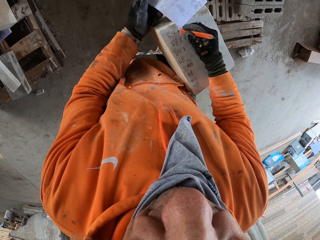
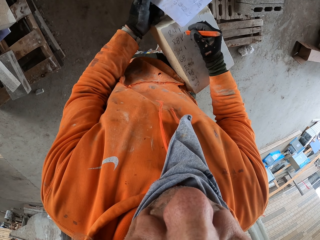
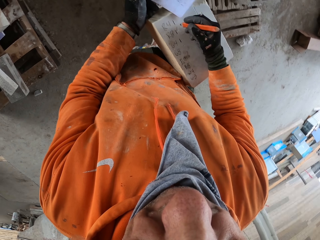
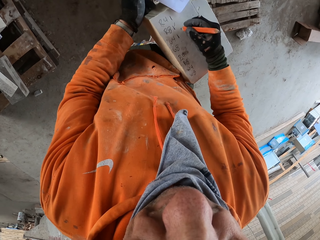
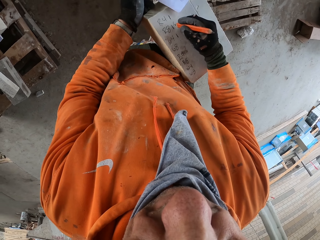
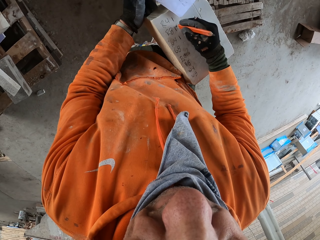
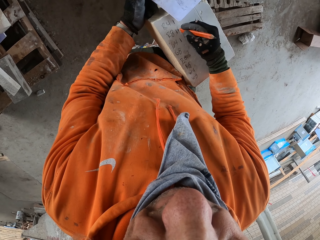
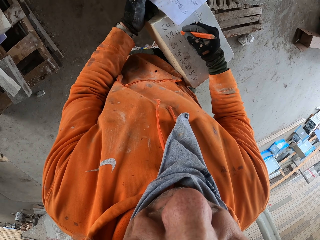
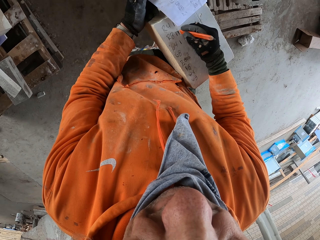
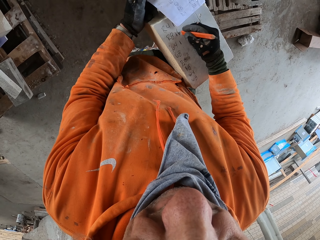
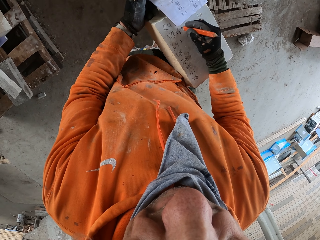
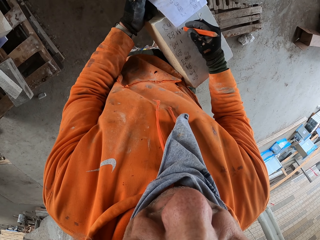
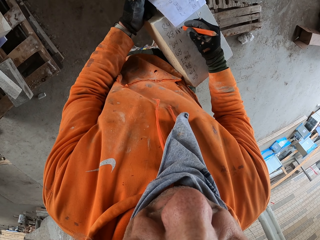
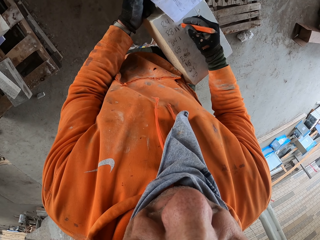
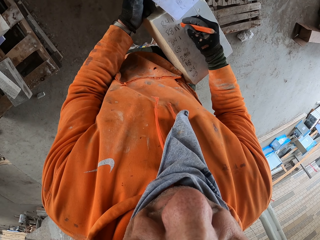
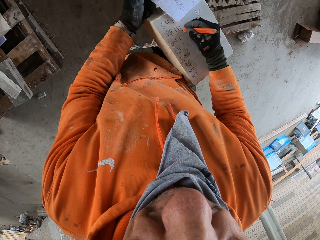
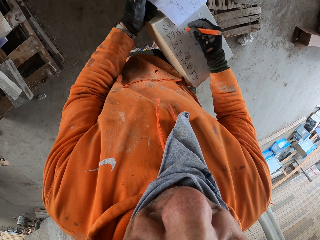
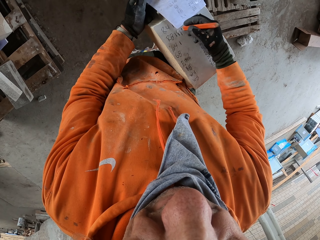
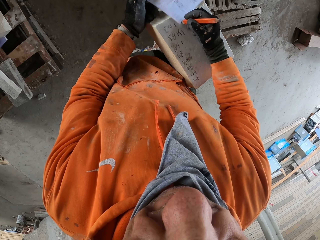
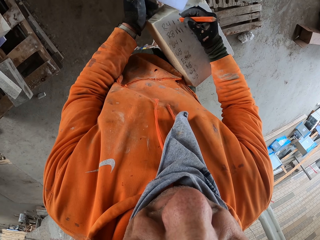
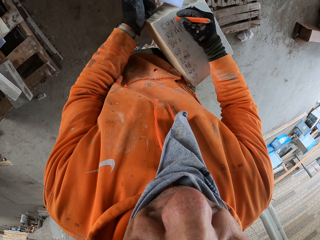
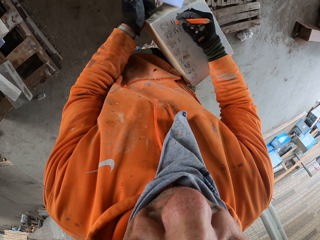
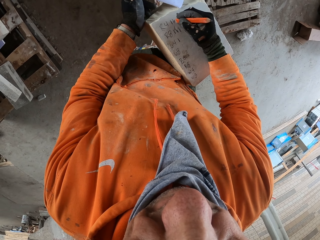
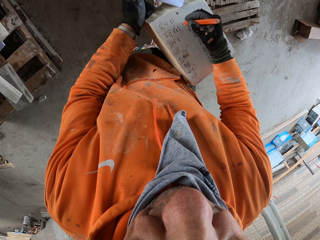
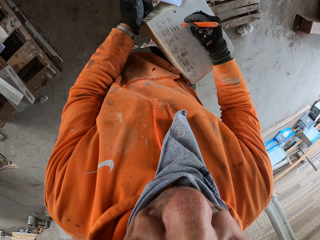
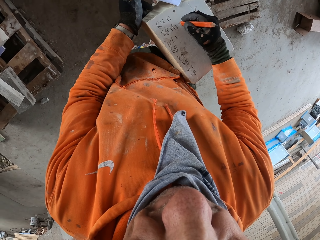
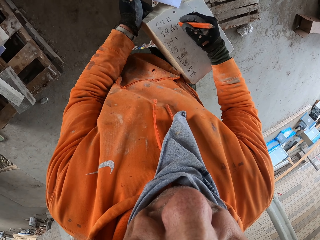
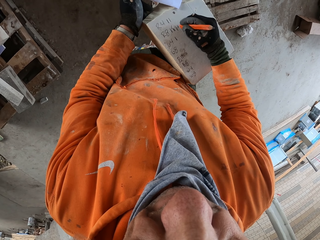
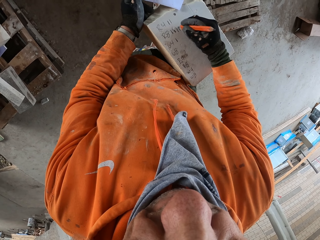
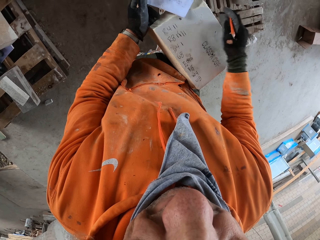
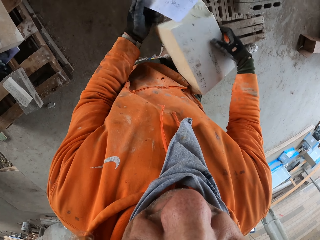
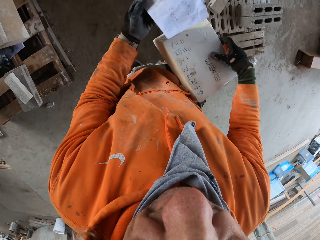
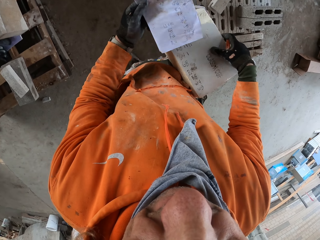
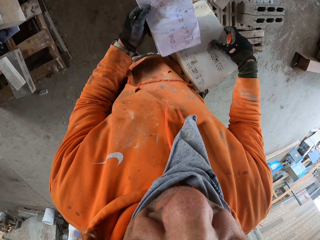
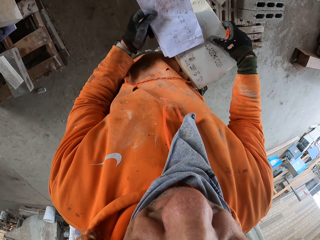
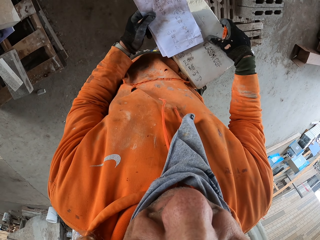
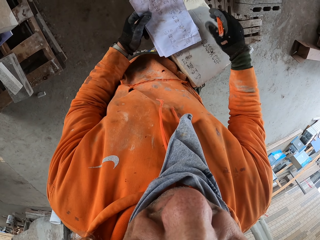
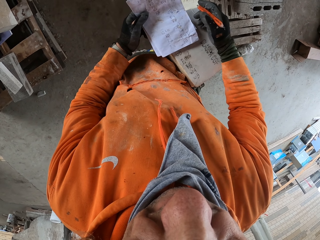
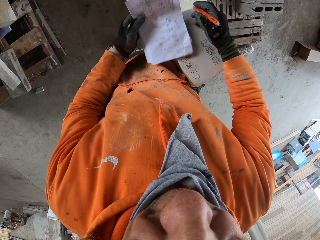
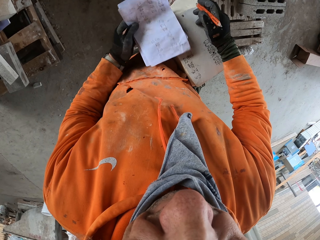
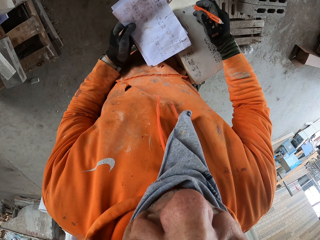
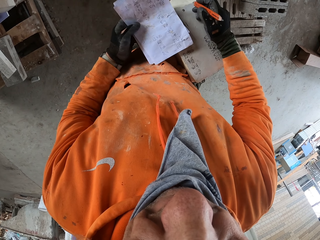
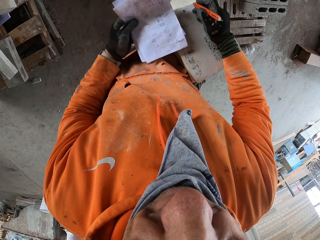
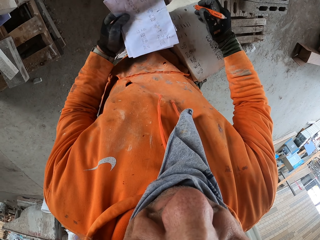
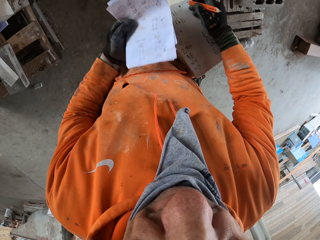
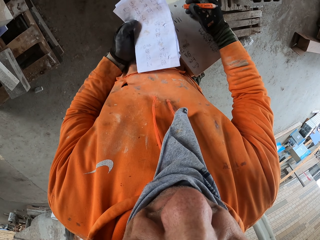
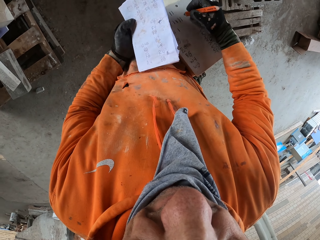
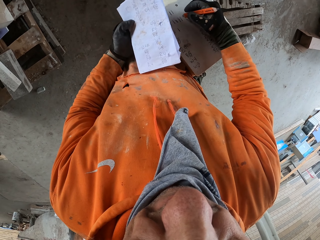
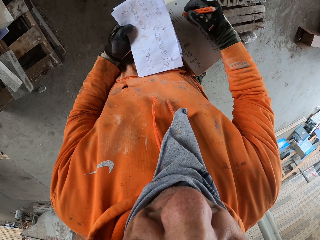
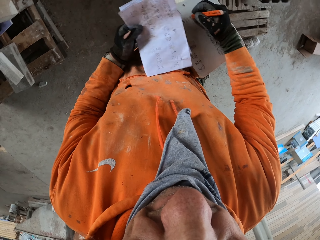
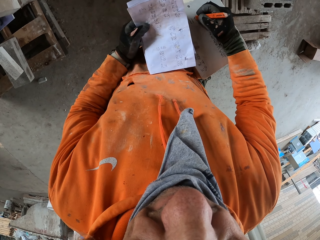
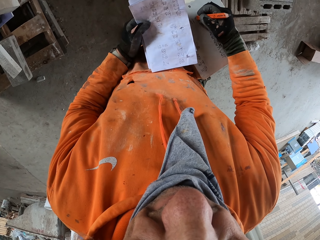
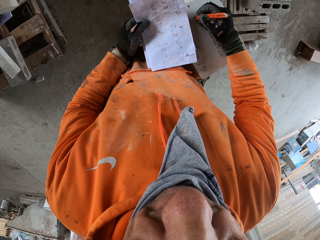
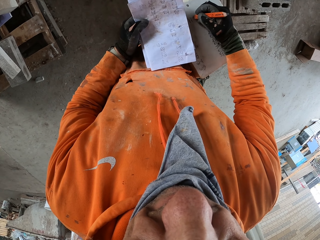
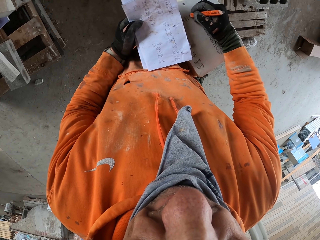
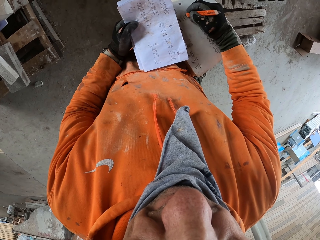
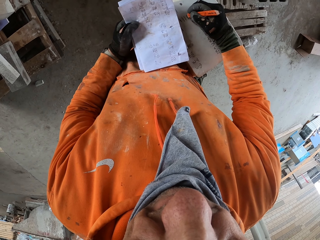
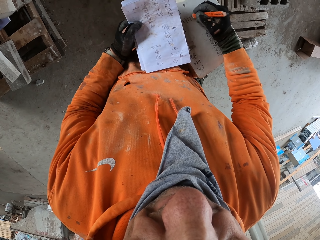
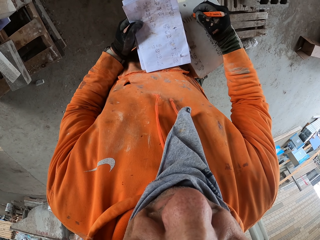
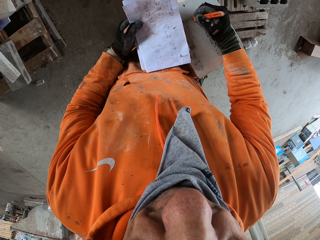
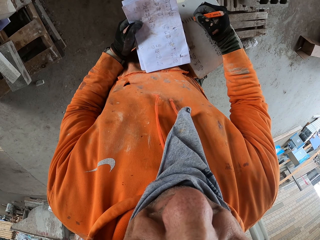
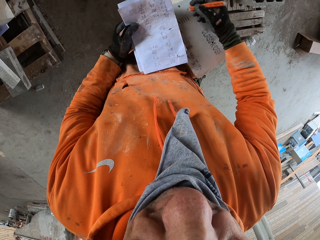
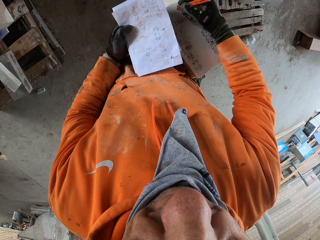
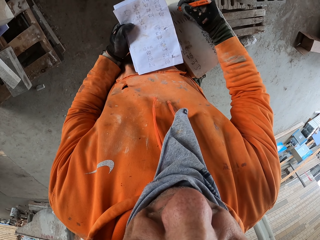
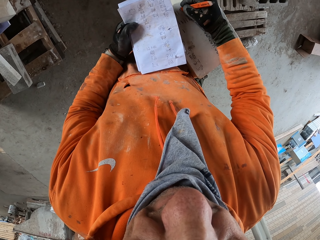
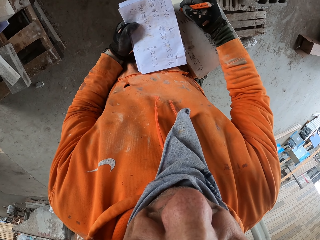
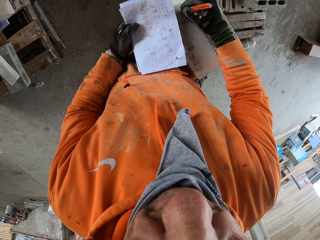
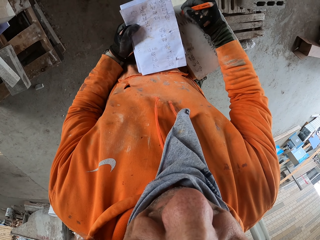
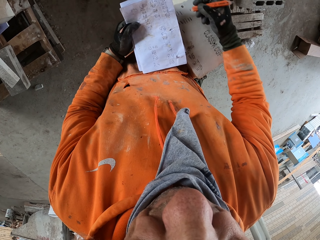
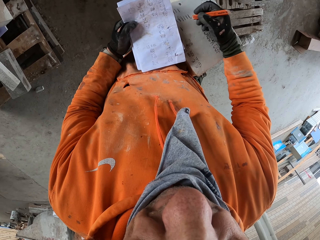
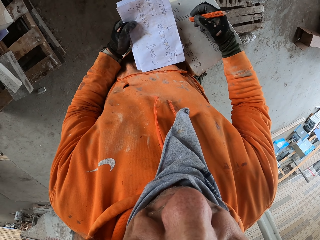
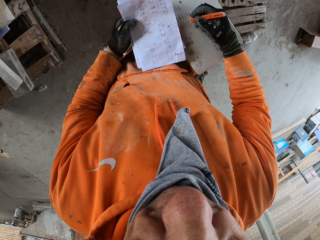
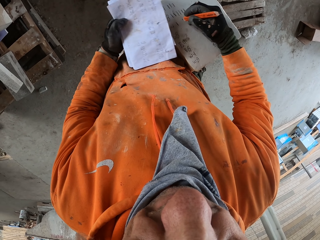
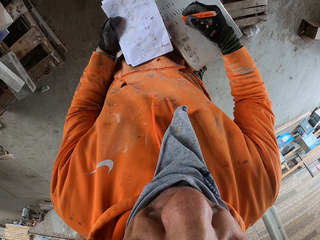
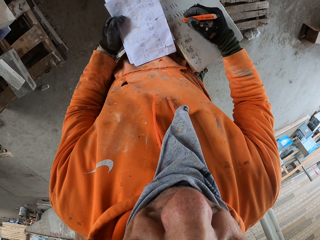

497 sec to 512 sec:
The camera wearer looks at a piece of paper. They write on a box with a pencil. They look at the piece of paper. They write on the box with the pencil.

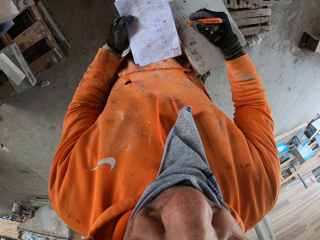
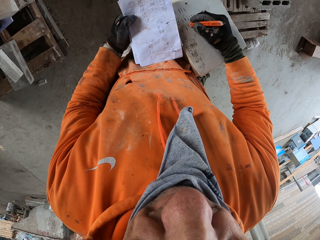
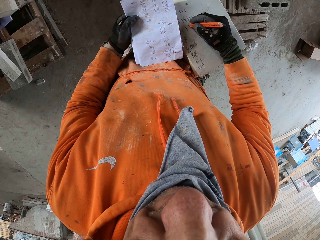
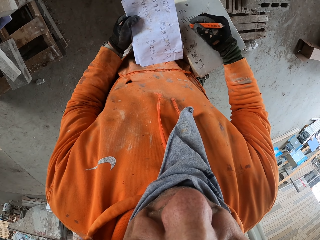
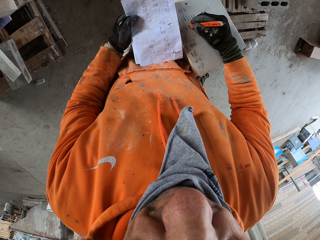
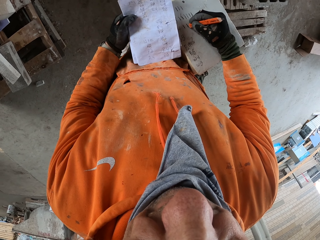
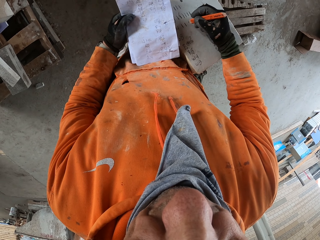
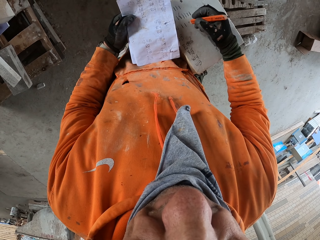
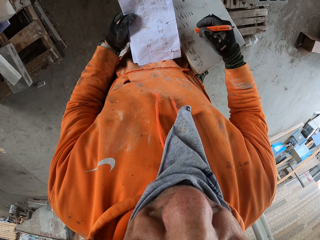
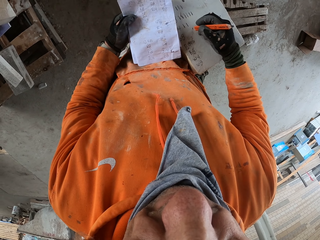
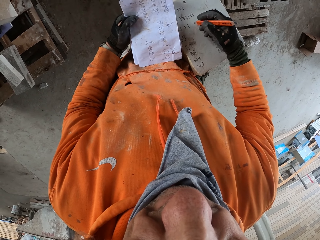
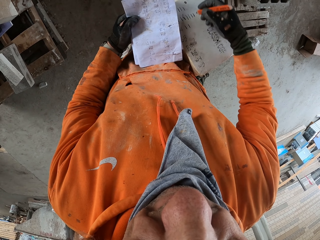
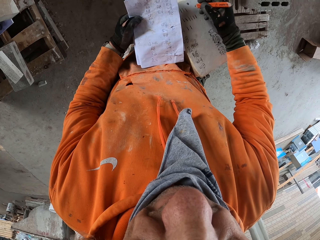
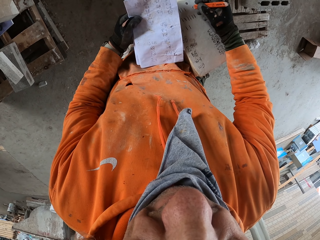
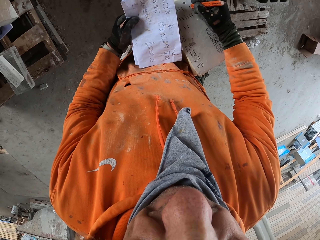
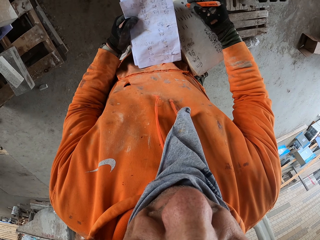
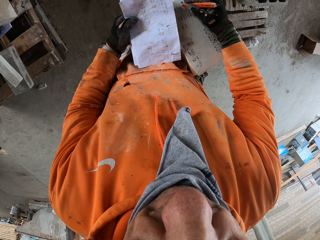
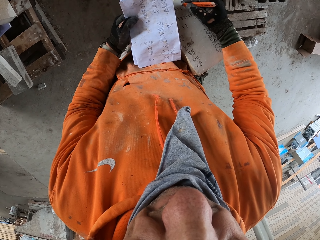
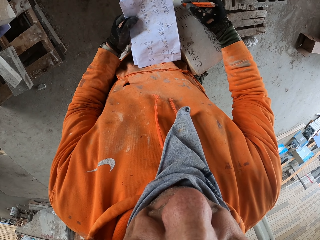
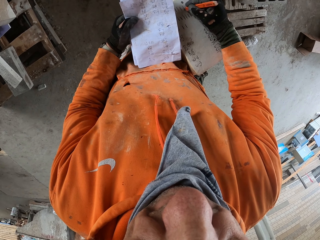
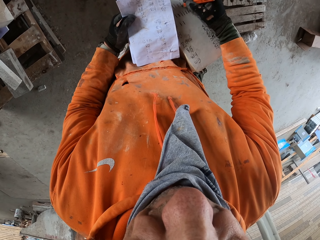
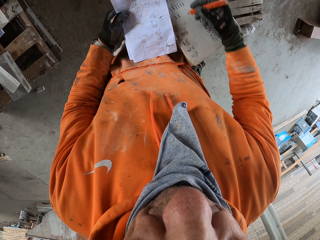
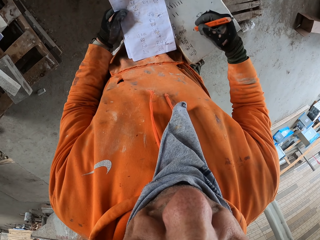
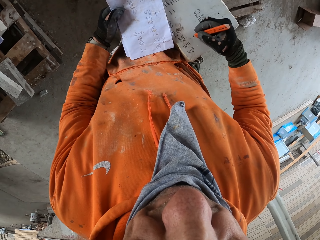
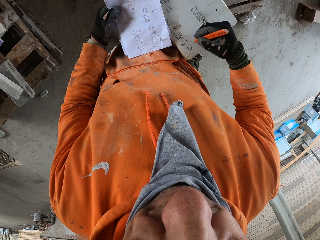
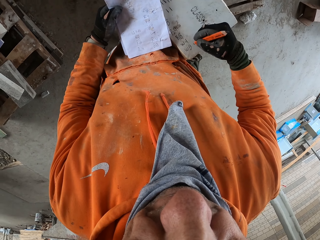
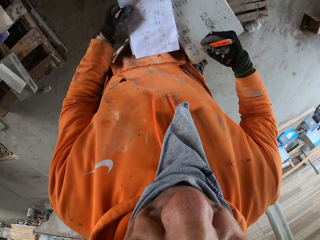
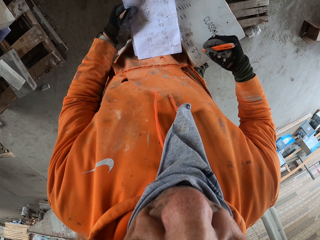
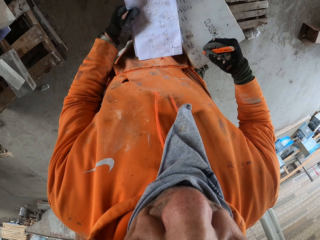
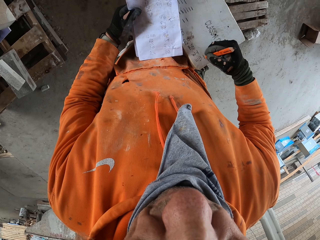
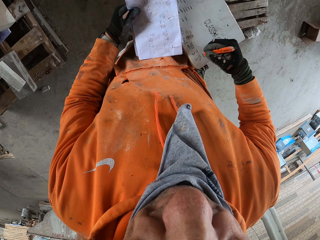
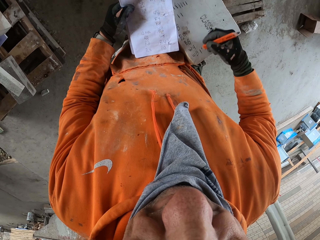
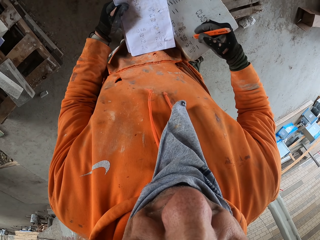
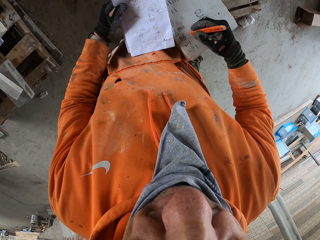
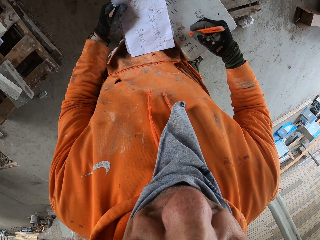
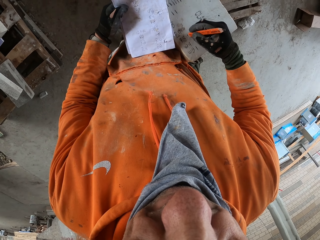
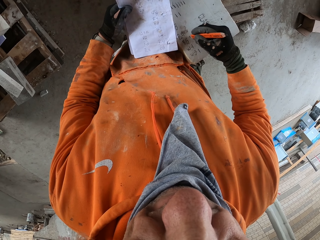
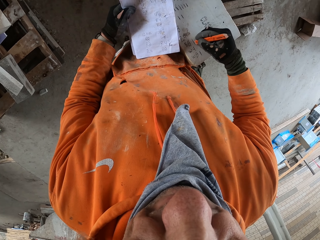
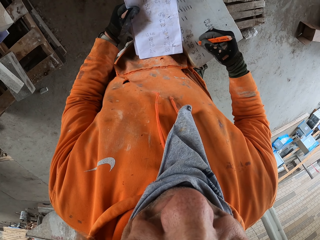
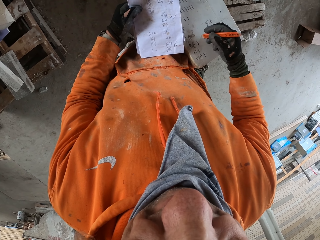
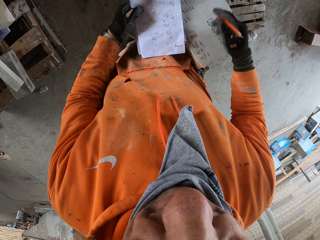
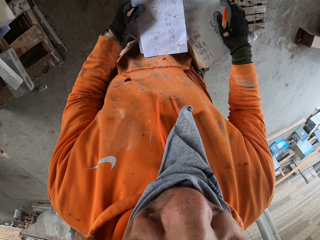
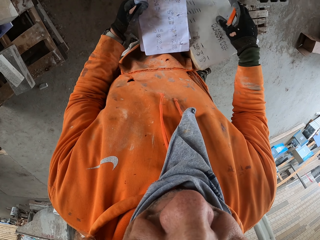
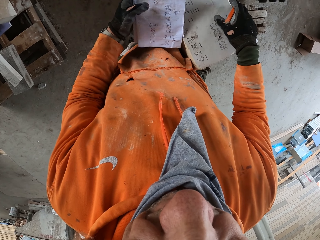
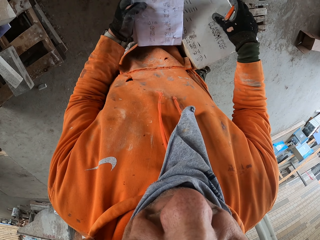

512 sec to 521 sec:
The camera wearer looks at a piece of paper. They write on a box with a pencil.
